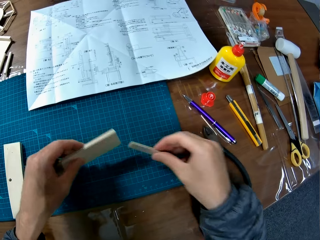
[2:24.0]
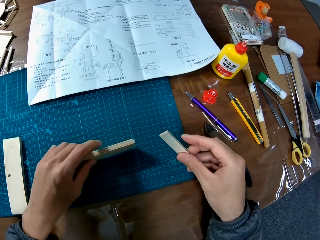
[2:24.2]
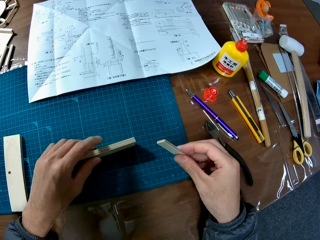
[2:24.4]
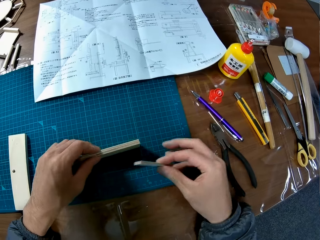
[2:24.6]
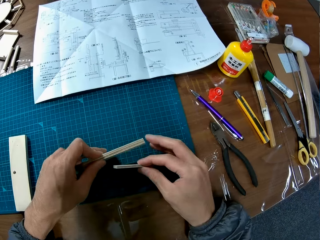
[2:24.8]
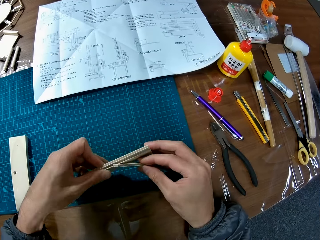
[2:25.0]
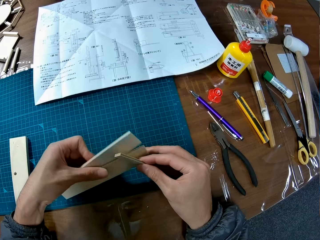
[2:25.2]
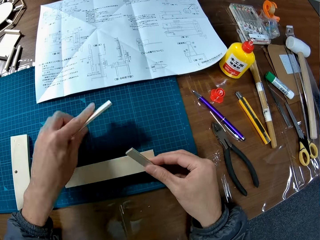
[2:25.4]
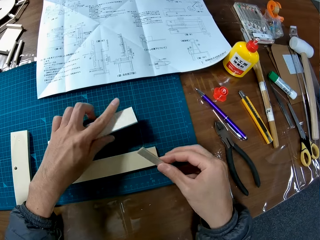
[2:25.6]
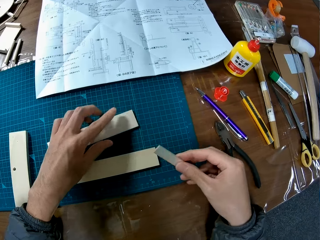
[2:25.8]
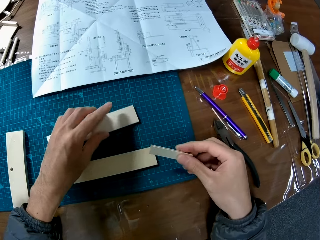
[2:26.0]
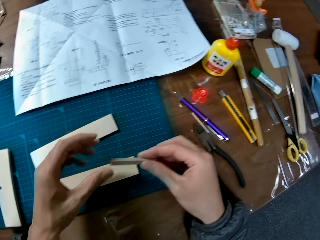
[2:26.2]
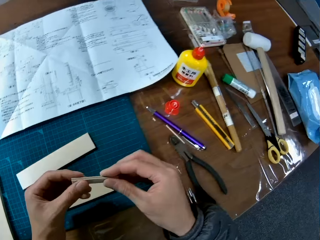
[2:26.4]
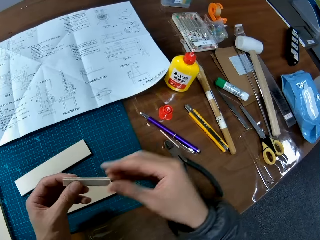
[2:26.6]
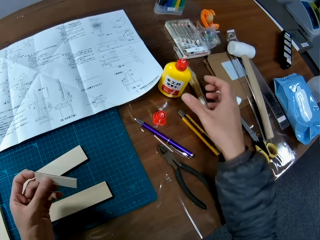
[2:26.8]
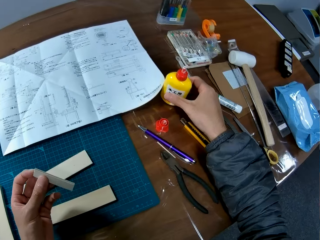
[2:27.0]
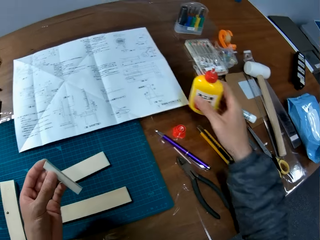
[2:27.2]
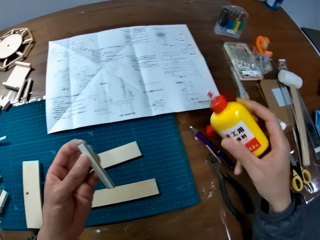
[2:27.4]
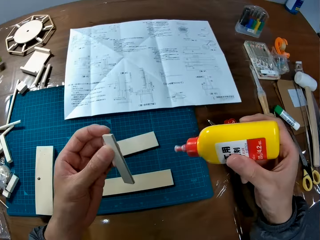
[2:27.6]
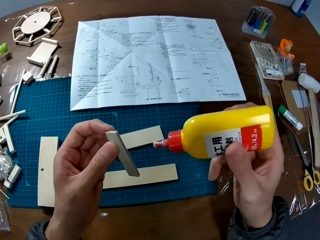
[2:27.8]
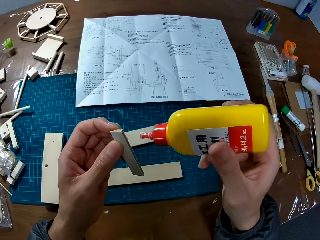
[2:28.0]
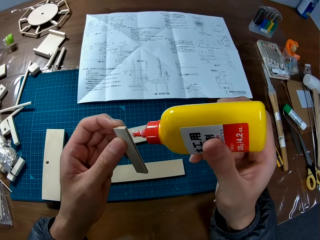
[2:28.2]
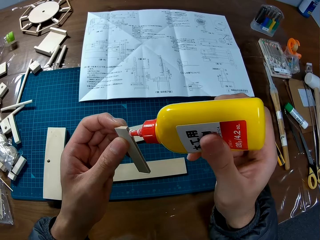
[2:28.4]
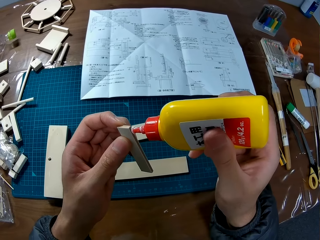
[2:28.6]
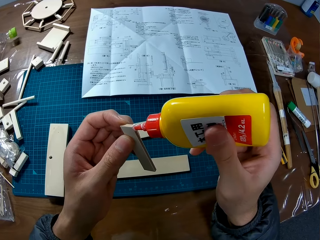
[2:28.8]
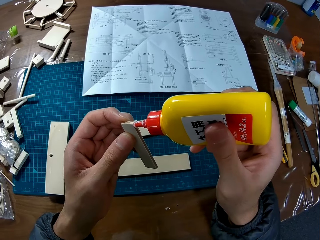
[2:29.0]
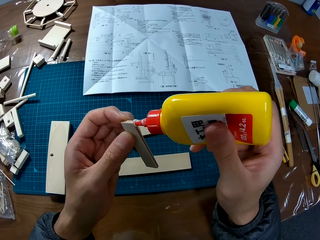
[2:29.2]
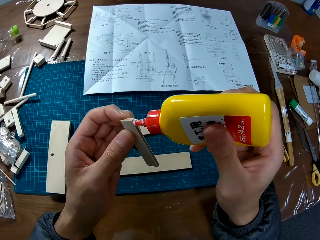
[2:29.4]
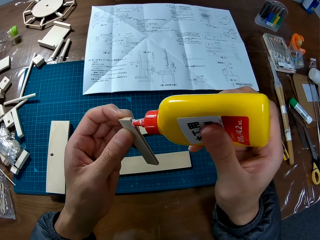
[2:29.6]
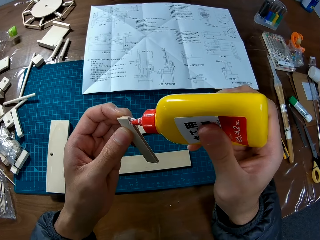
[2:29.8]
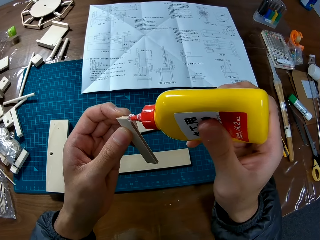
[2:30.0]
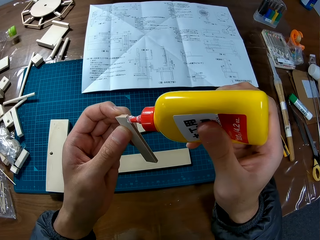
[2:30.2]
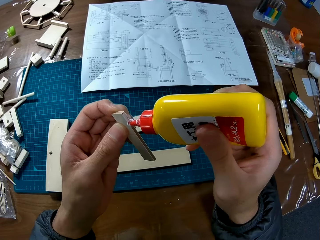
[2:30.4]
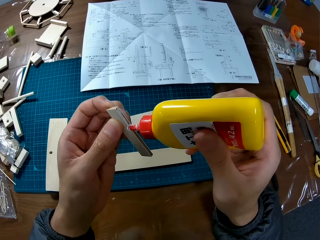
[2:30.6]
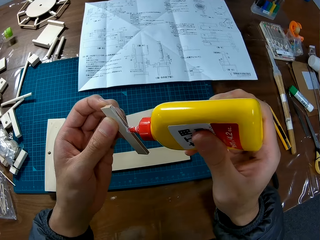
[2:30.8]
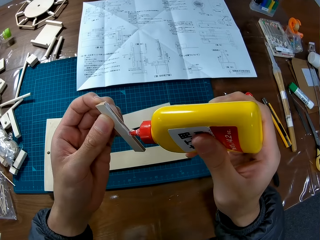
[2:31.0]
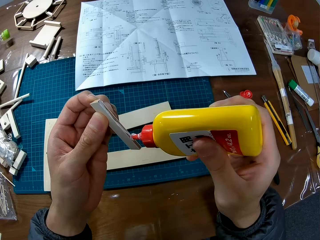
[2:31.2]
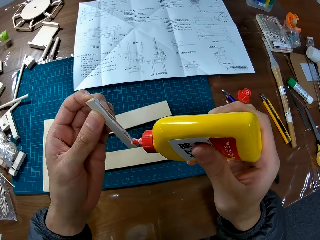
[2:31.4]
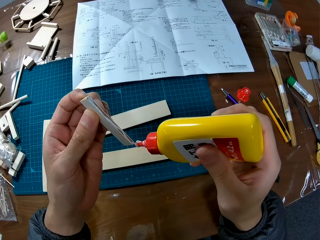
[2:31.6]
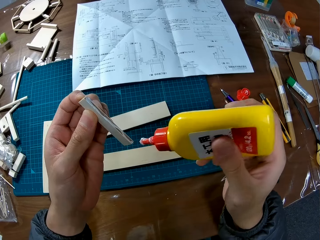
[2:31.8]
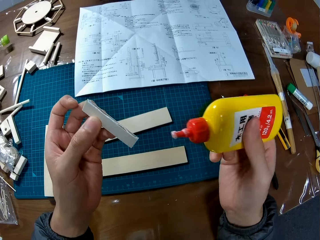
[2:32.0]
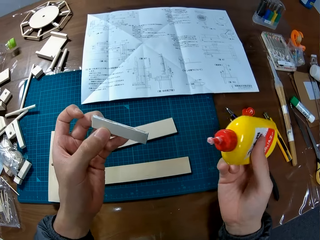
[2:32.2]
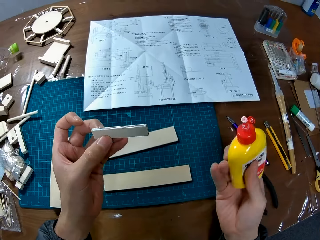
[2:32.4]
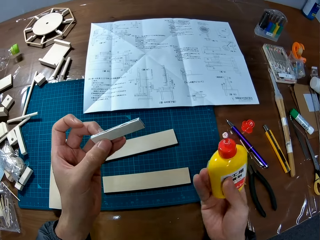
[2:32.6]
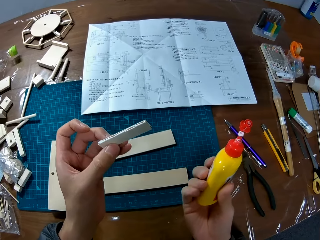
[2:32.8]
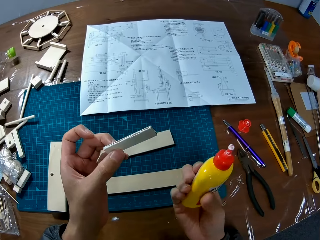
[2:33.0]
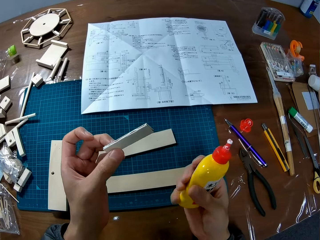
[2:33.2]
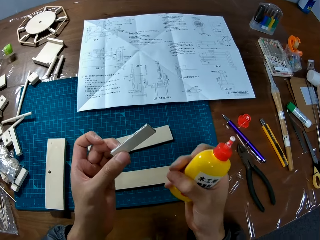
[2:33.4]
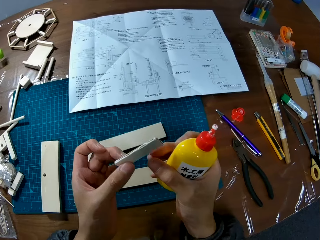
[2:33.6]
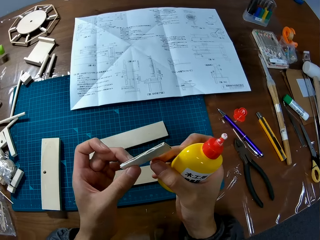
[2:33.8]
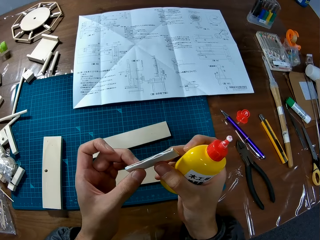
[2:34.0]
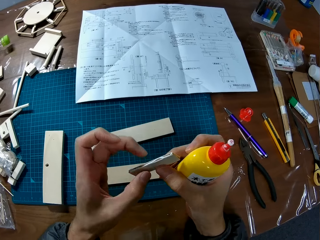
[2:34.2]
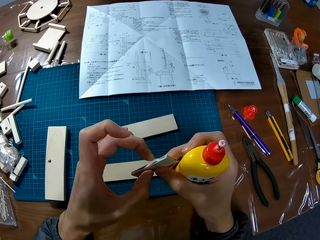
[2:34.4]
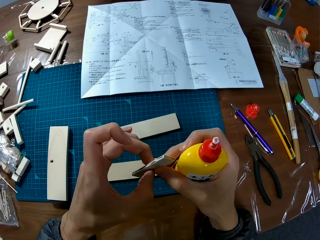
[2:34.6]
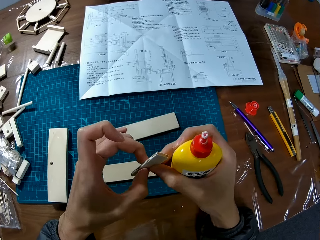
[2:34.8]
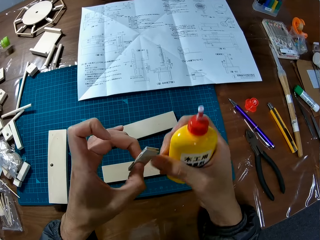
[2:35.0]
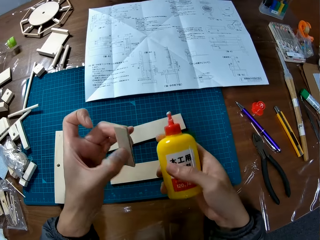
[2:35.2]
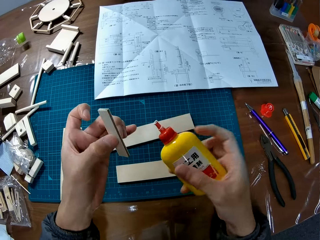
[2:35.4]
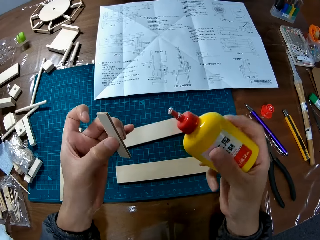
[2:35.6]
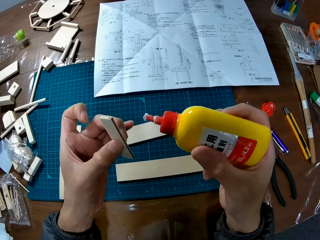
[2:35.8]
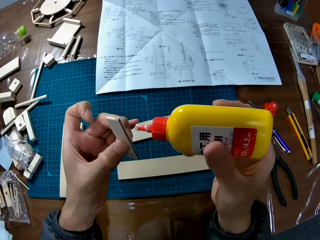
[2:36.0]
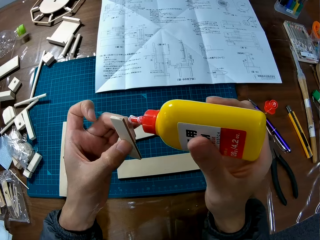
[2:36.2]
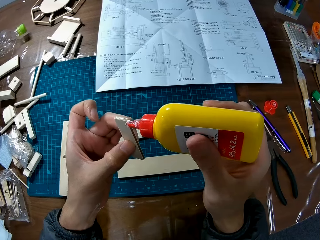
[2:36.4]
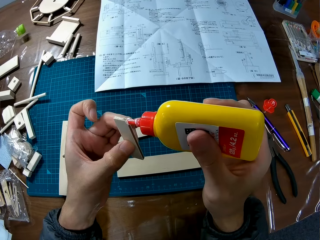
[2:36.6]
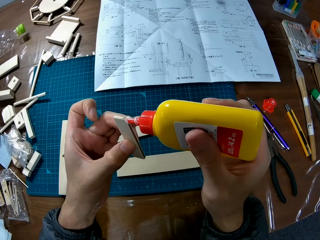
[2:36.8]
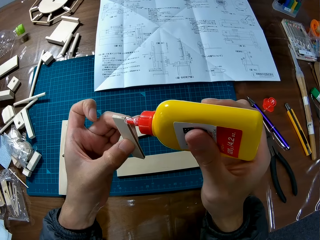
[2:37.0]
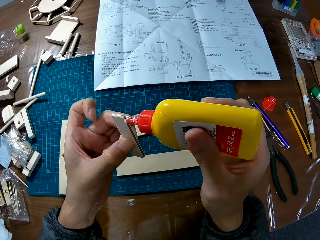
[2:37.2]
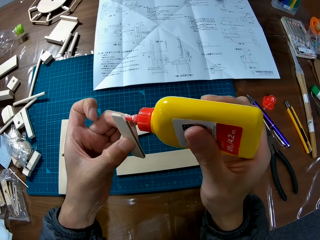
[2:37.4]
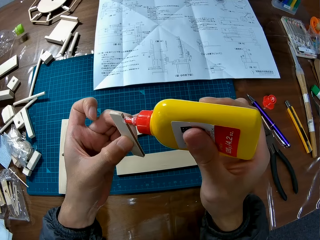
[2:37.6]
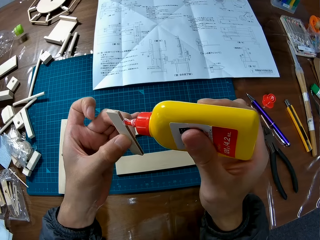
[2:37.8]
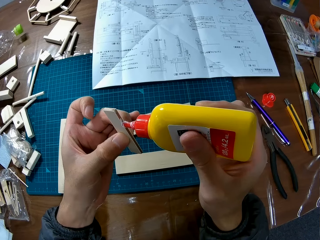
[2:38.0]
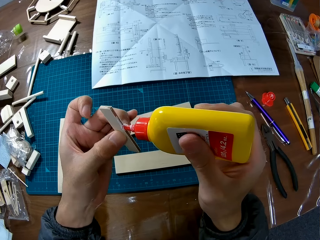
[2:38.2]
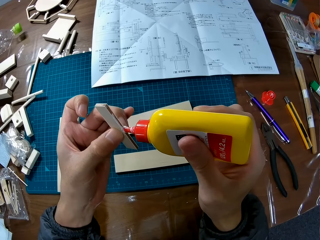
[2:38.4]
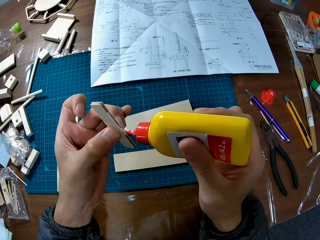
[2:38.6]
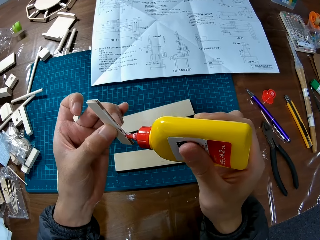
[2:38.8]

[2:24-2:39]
The camera wearer lifts the two standing puzzle pieces from the table. He picks up a puzzle piece or modelling material piece from the table. He drops the two standing puzzle pieces on the table. He picks up the two standing puzzle pieces from the table. He separates the two puzzle pieces. He drops the puzzle pieces on the table. He pulls his hand off the modelling material piece. He switches the modelling material piece to the other hand. He picks up the glue container or glue bottle from the table. He applies glue to the edge of the puzzle piece in his hand. He pulls the glue bottle off the modelling material piece. He turns the puzzle piece. He holds the modelling material piece with both hands. He applies glue to the edge of the puzzle piece in his hand.

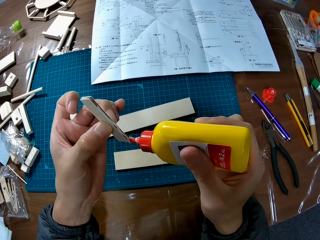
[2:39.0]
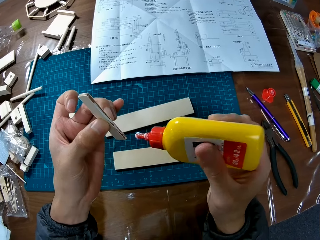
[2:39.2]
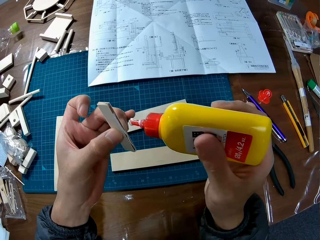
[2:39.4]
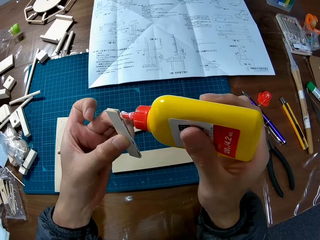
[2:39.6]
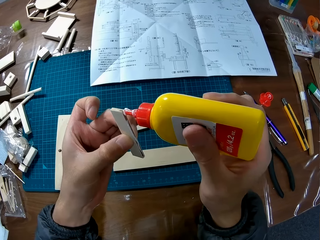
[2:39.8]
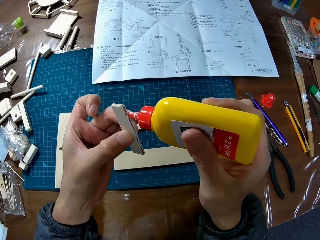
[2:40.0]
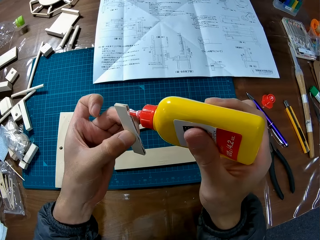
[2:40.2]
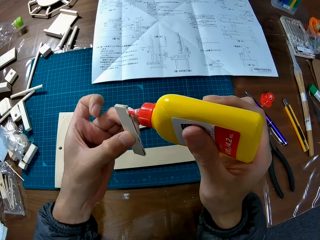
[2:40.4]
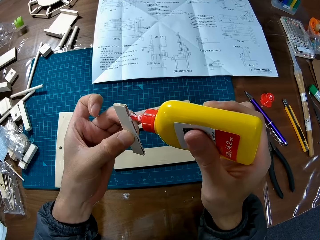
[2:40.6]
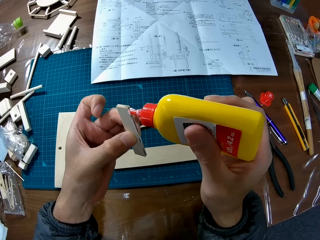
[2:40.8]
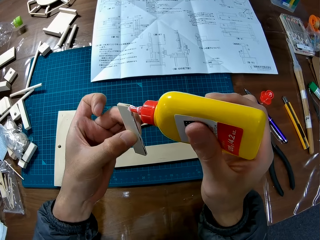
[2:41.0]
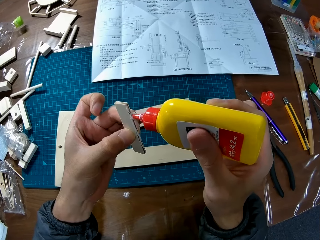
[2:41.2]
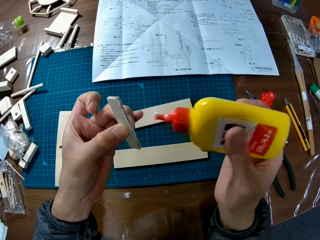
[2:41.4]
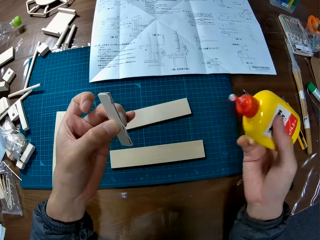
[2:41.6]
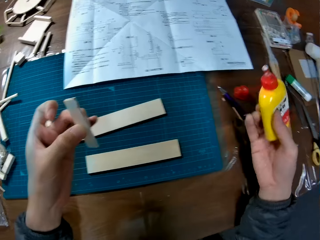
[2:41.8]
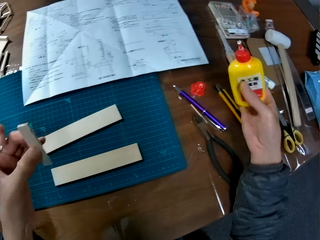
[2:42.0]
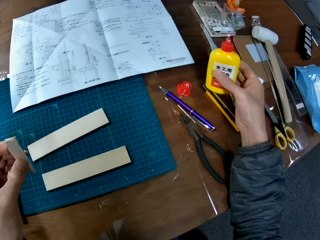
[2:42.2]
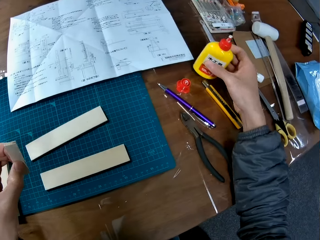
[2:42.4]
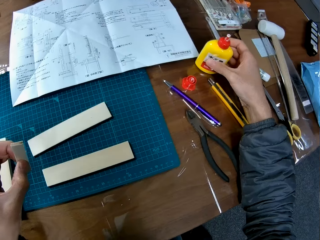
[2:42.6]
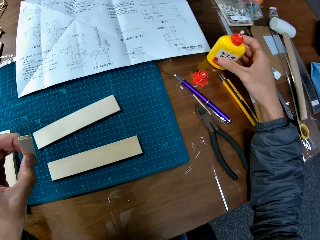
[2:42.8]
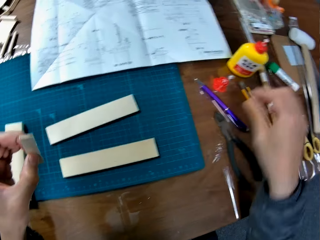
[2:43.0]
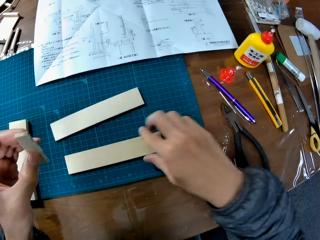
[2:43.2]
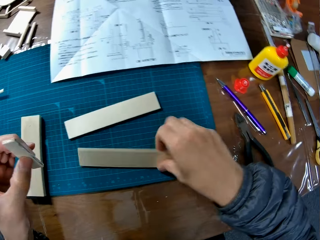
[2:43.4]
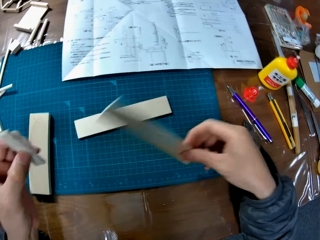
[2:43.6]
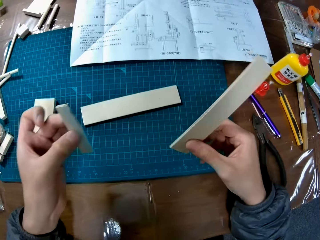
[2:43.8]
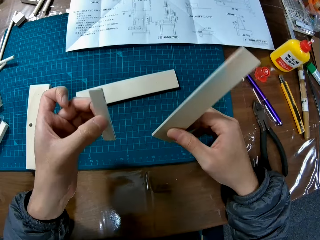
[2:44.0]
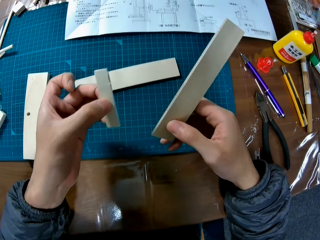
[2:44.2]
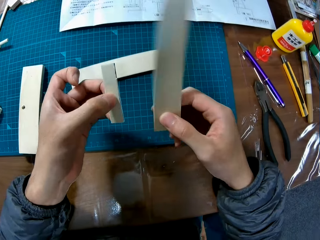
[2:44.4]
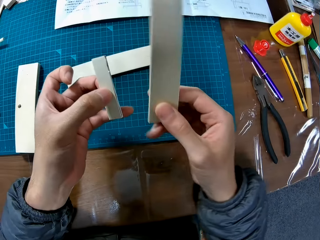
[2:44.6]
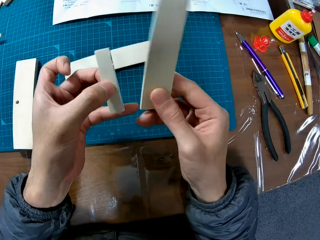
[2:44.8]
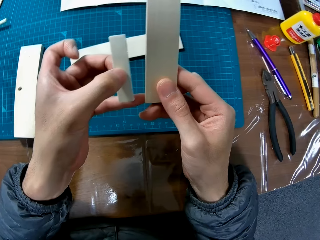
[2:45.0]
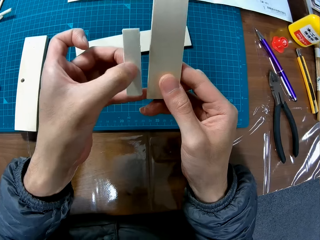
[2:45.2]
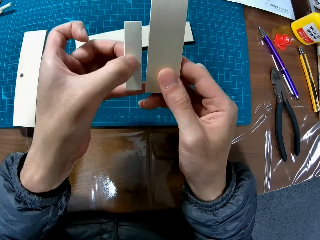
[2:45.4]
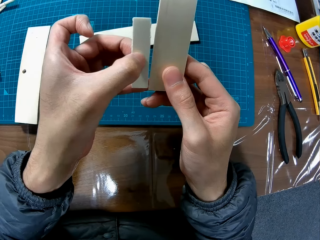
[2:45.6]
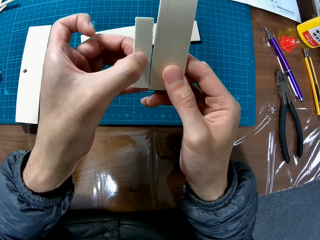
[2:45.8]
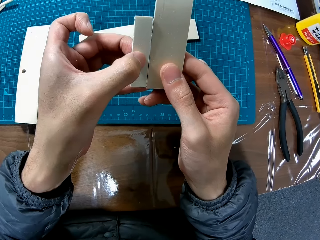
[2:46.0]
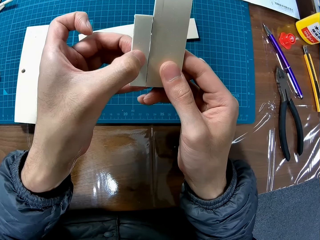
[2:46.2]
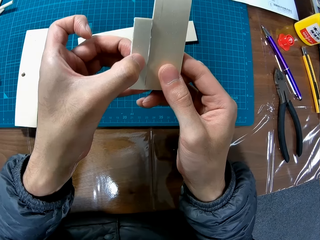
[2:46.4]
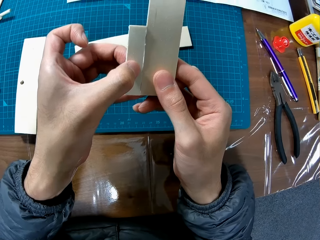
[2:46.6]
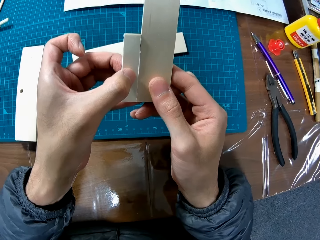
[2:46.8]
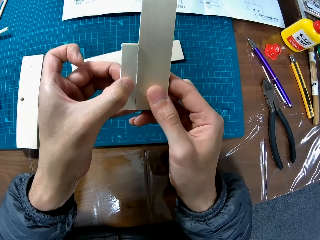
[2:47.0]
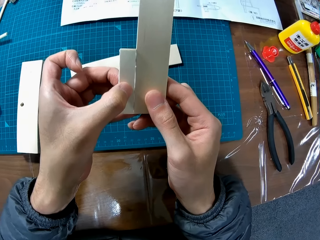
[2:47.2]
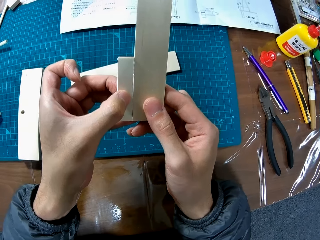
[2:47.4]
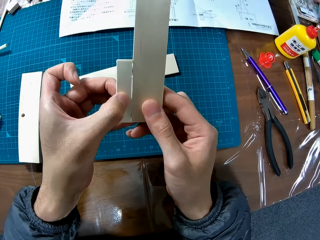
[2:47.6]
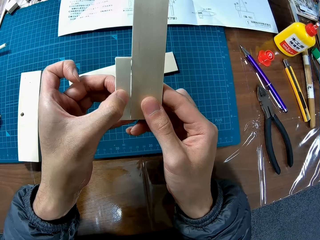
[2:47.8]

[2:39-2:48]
The camera wearer drops the glue container on the table. They pick up the puzzle piece from the table. They join the edge of the puzzle pieces together.
